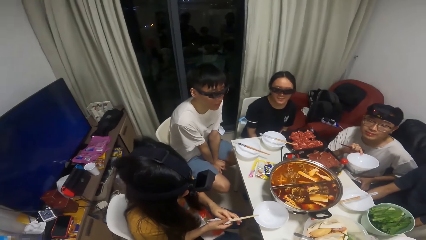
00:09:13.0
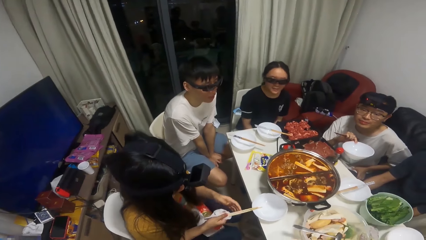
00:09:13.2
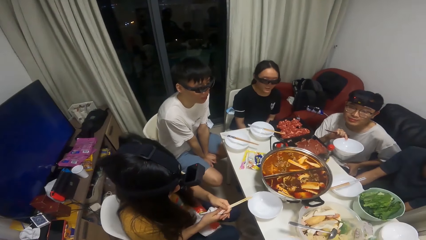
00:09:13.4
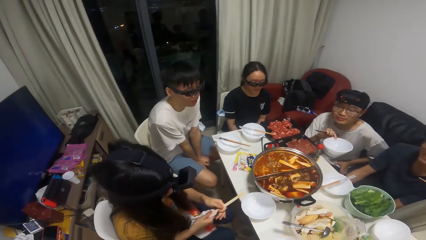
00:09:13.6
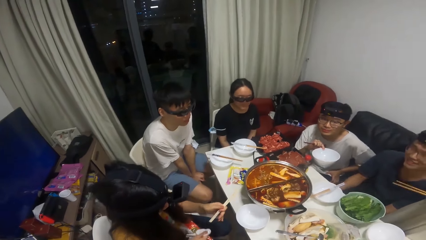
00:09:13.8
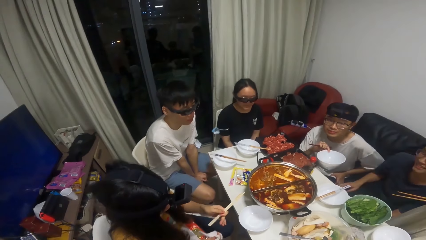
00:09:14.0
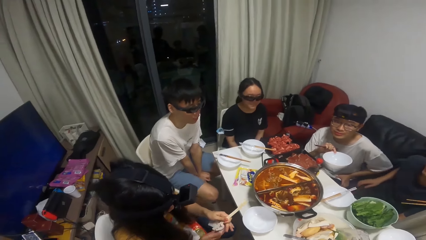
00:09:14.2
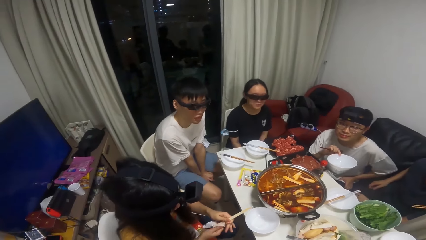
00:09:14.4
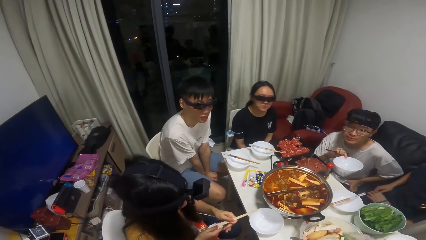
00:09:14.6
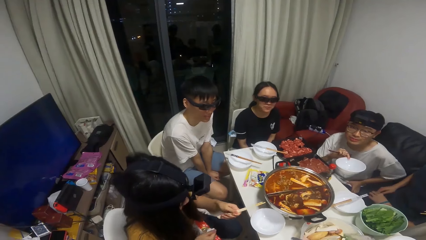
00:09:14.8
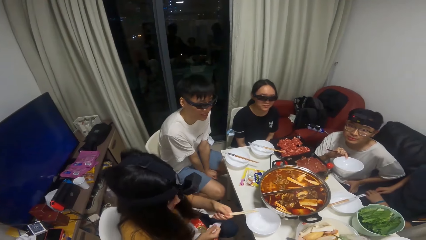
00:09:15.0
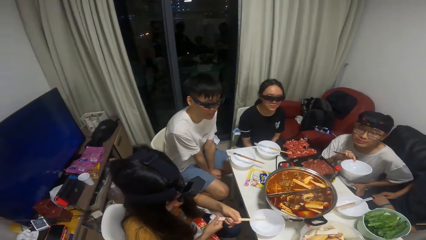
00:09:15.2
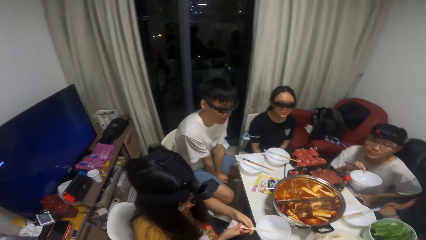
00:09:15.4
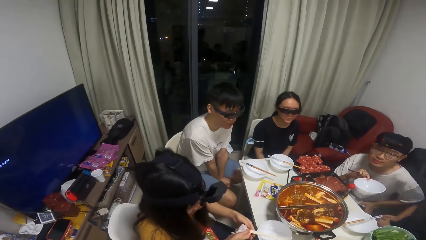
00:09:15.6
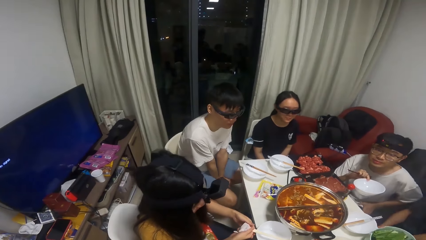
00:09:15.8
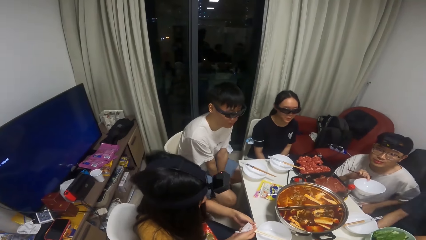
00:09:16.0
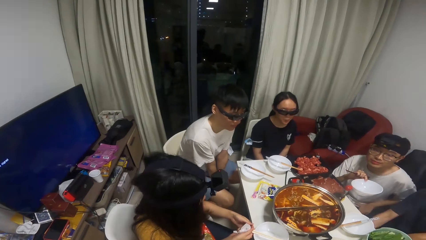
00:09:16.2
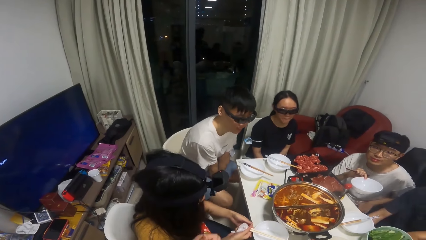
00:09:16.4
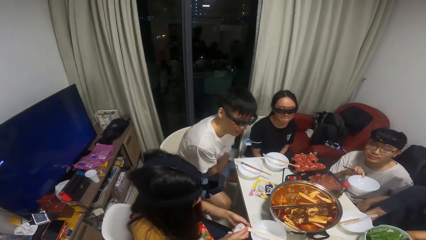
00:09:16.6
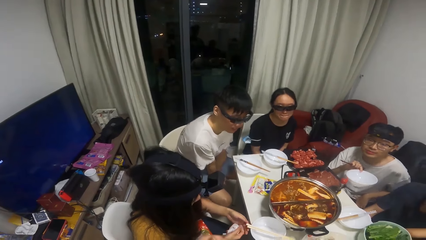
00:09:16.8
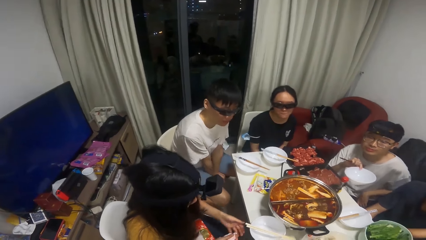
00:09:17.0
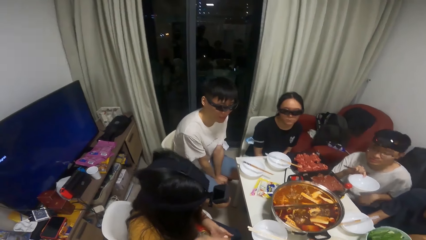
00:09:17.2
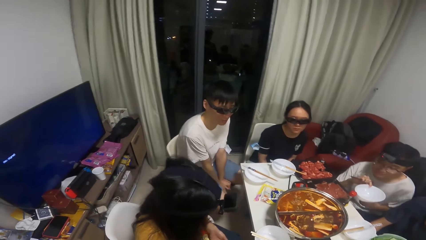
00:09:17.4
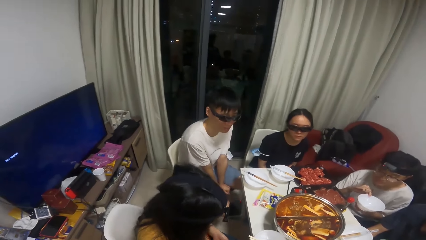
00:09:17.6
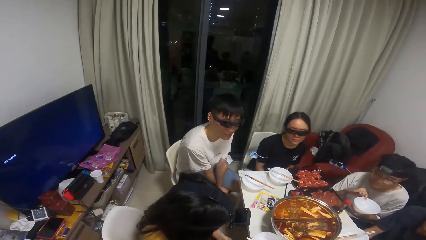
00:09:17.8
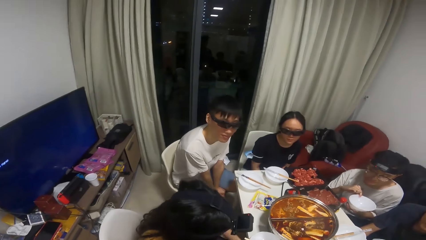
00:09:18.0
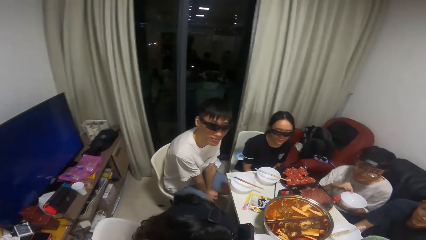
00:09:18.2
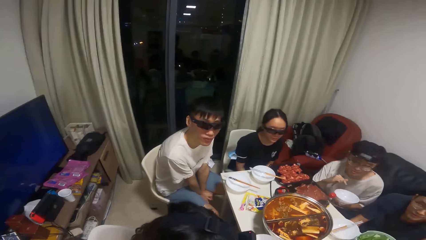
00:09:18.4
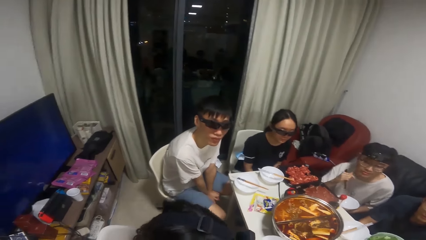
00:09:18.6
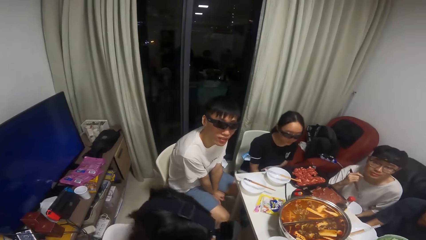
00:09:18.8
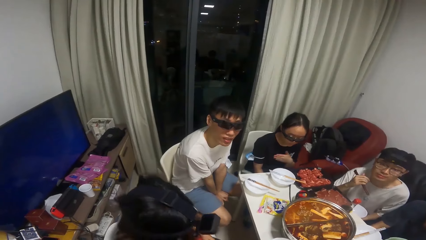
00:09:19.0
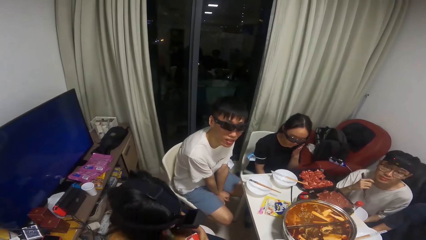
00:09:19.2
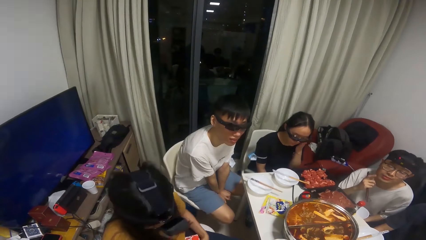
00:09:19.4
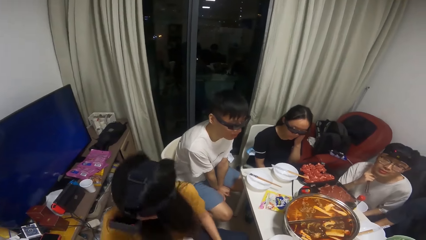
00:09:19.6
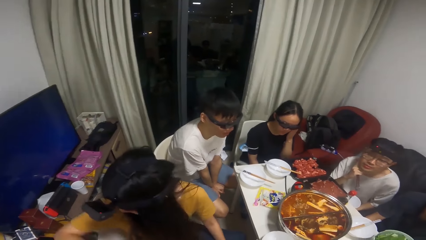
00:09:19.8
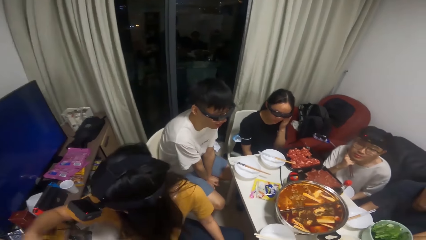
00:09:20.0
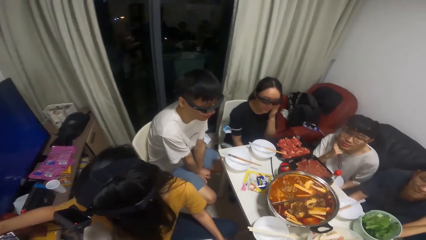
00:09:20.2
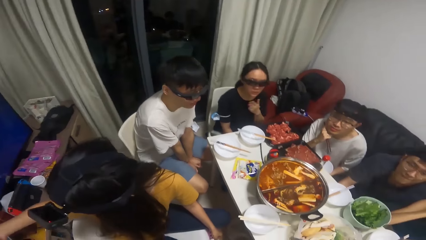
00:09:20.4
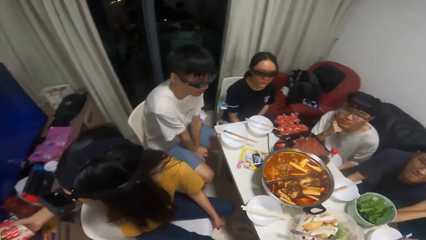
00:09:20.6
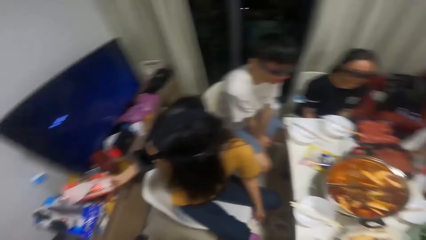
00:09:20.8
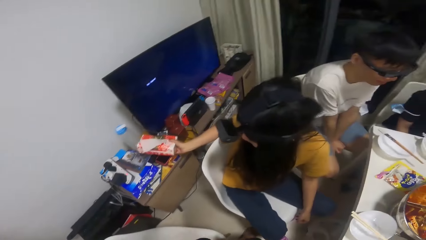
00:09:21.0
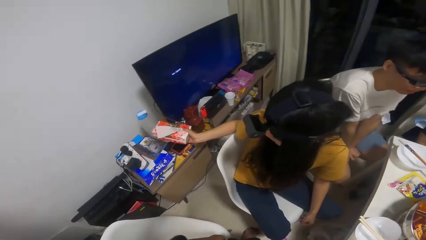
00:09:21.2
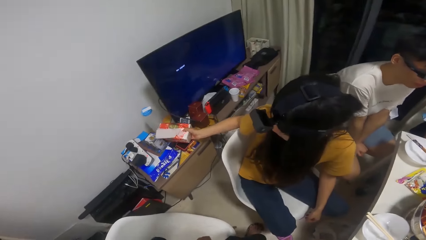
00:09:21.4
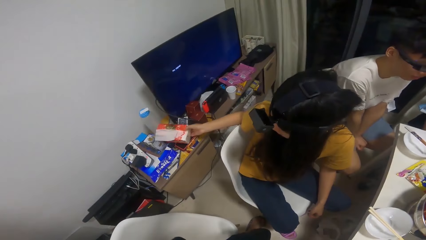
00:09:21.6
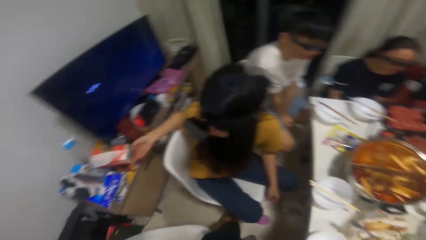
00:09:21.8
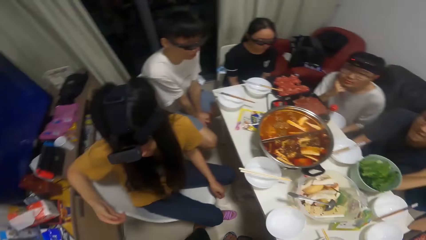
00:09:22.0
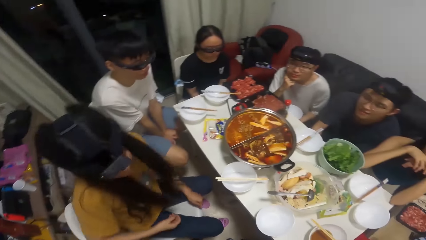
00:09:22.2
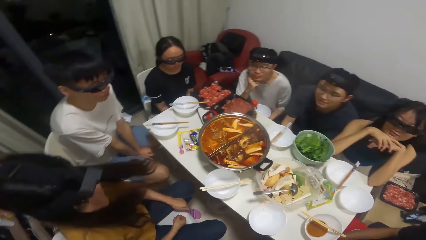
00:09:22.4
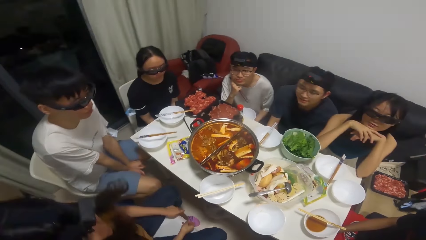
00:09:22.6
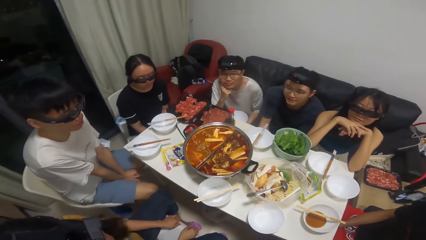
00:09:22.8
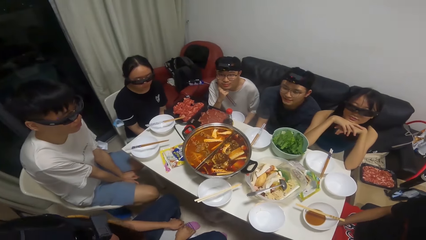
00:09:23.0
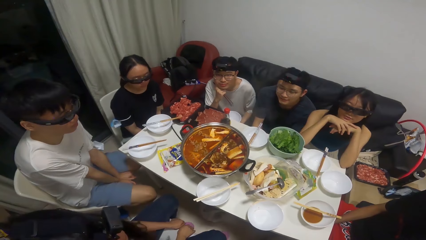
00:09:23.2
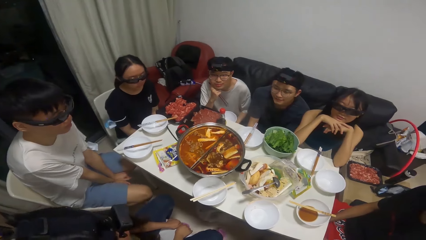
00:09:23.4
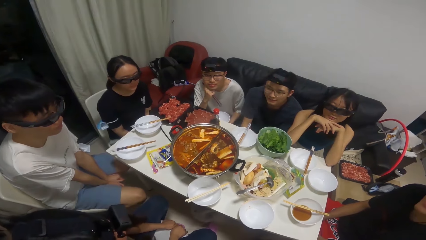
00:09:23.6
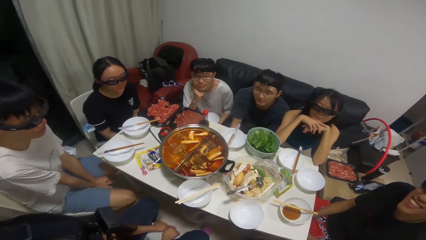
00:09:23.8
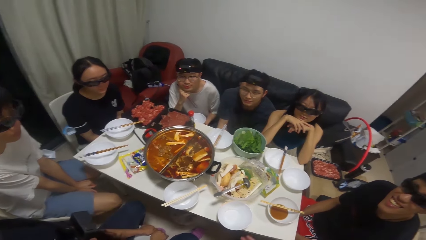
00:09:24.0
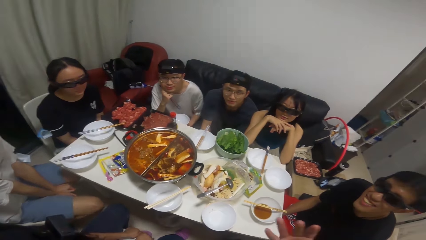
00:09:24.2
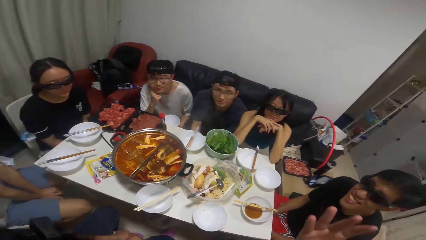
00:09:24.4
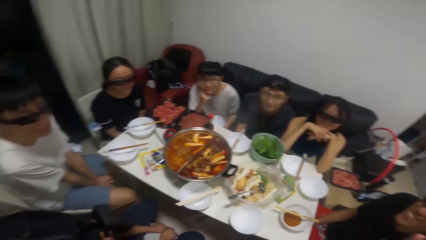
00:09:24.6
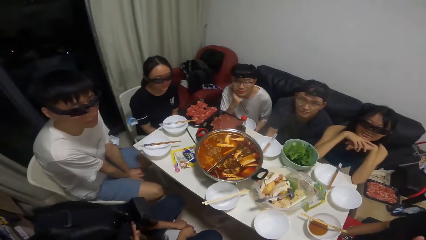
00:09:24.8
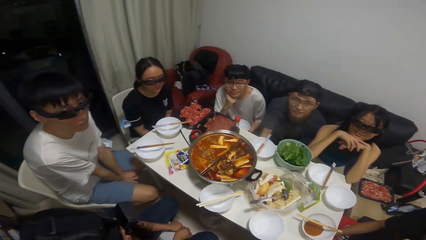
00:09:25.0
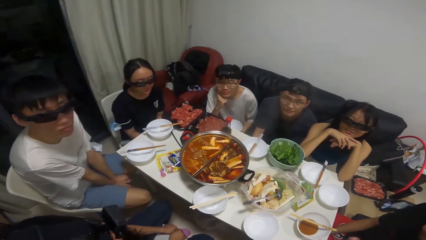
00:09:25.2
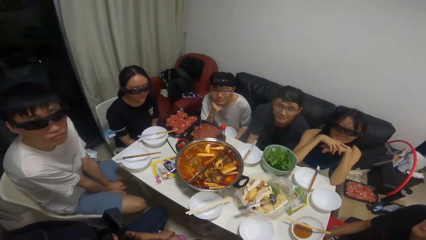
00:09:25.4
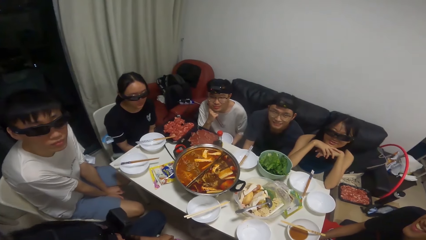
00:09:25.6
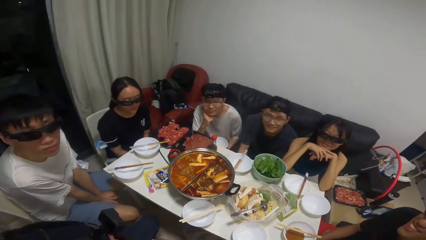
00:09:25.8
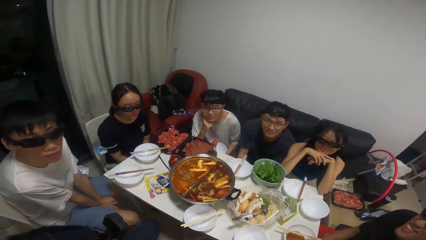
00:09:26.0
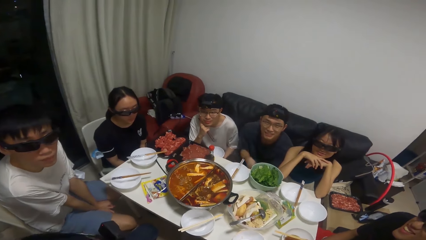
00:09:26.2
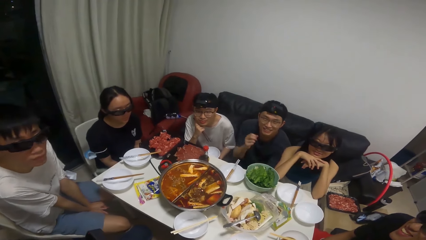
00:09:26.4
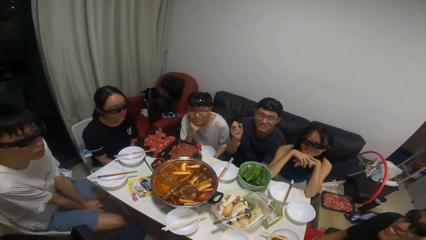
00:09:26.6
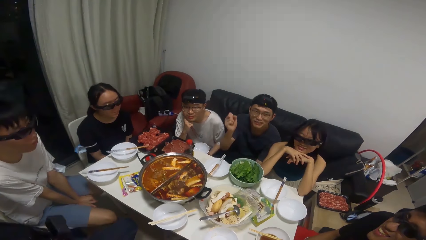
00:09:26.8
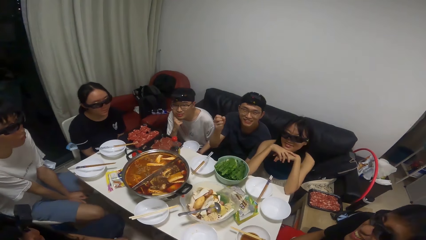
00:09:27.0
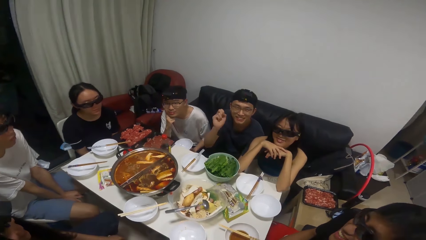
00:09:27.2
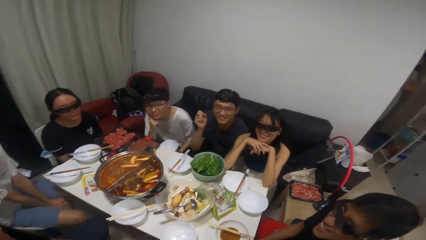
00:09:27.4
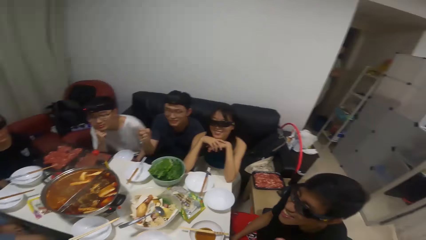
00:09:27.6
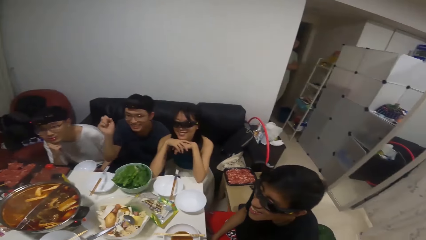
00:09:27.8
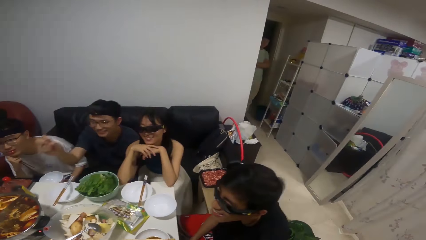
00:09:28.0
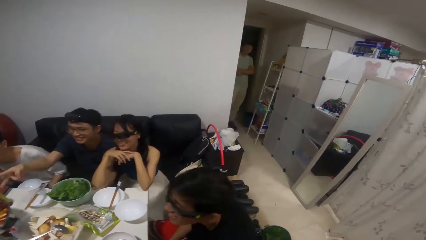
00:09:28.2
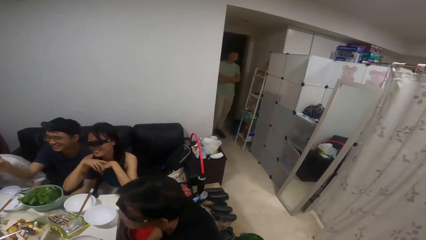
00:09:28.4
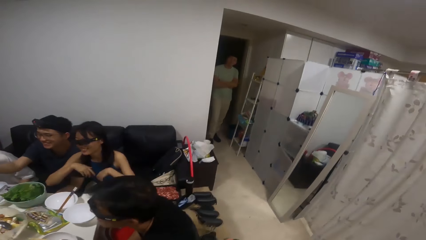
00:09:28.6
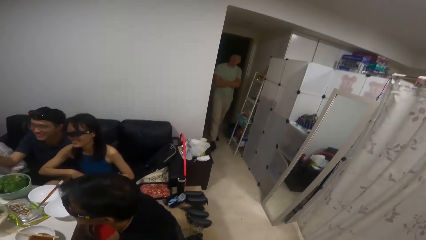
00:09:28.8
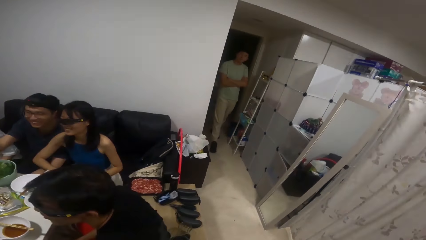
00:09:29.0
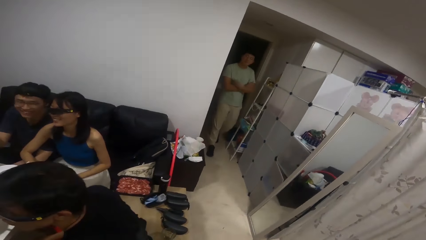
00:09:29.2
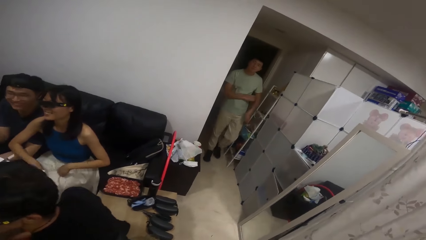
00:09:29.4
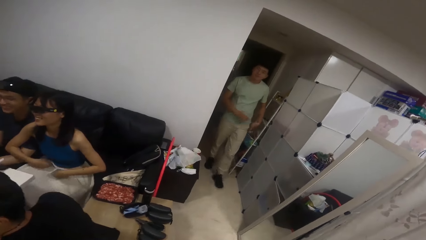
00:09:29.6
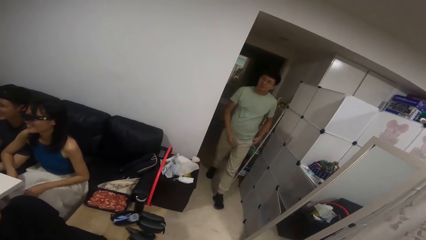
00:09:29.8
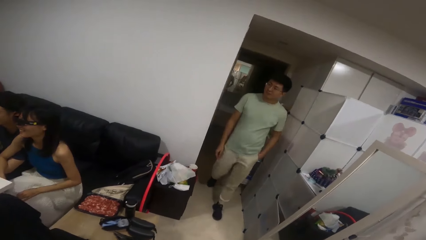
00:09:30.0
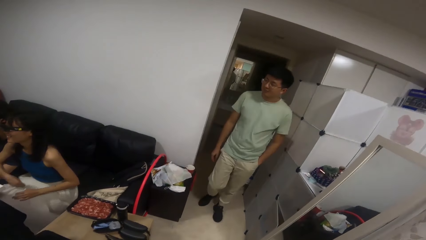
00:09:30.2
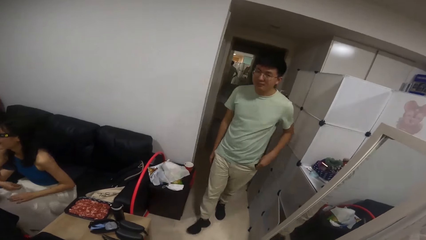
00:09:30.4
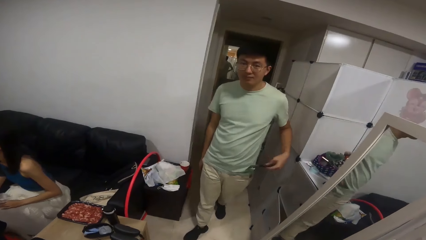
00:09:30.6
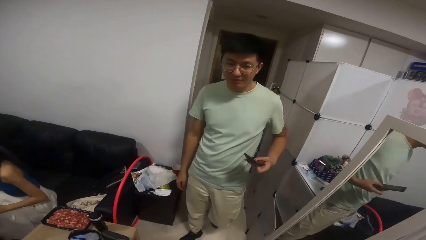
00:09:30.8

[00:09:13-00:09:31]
A woman adjusts her camera with her left hand. Another woman drops the packet of chips in her right hand on a table. A third woman sits on the chair in the dining room with her chin on her hands on the table. A man sits on a chair in the dining room with his hands on the chair. Another man flips his right hand. The camera wearer talks to a person. A third man walks in towards the dining room. The third woman drops her hands on her lap. The camera wearer looks around.
